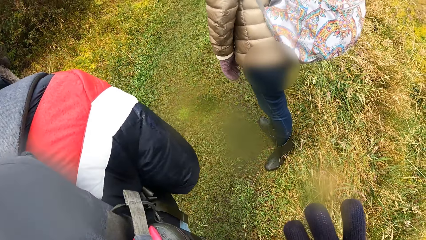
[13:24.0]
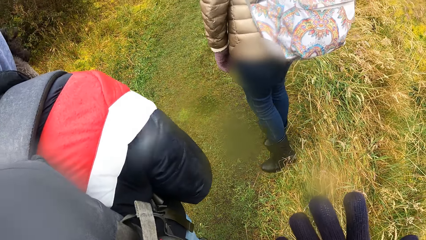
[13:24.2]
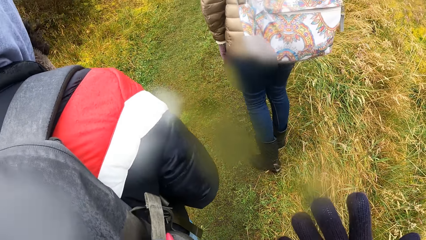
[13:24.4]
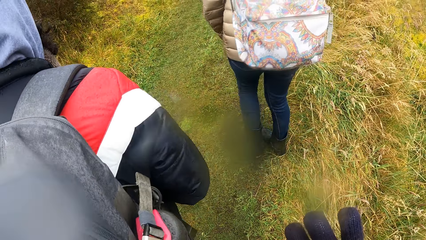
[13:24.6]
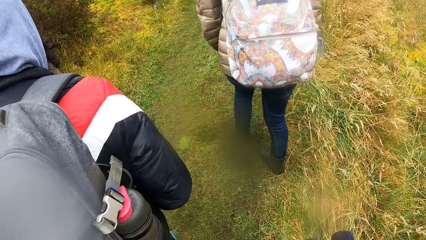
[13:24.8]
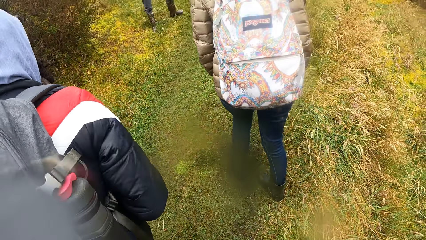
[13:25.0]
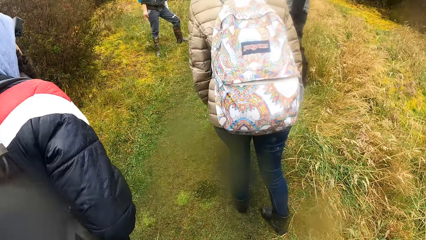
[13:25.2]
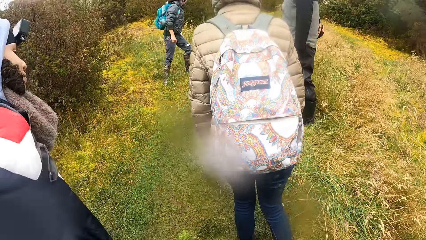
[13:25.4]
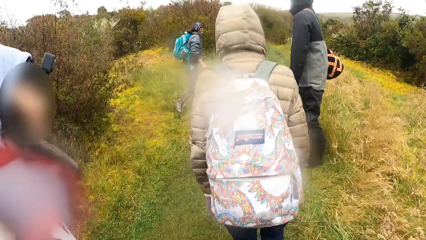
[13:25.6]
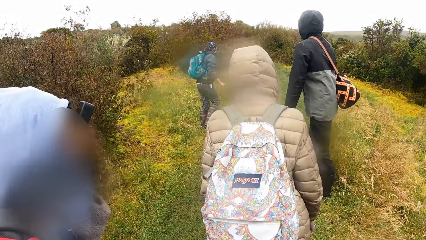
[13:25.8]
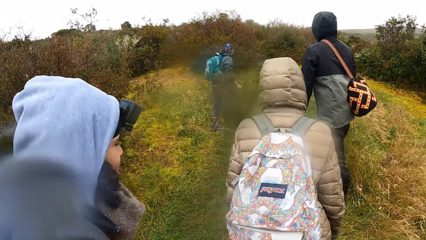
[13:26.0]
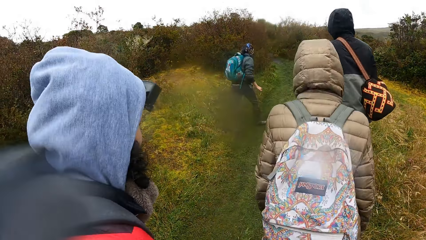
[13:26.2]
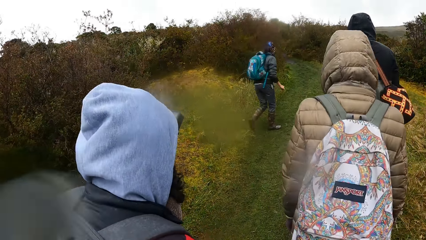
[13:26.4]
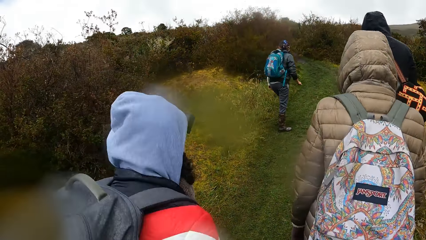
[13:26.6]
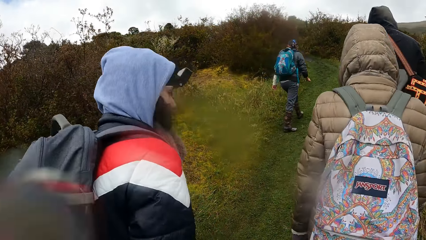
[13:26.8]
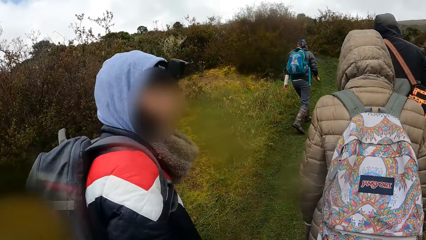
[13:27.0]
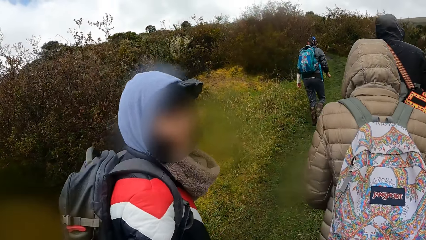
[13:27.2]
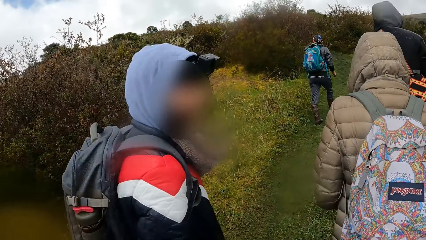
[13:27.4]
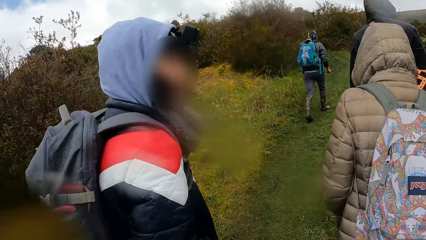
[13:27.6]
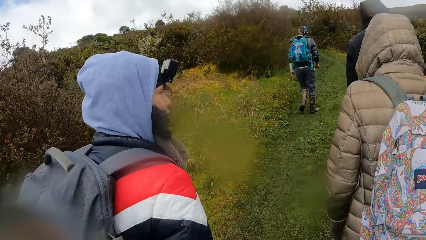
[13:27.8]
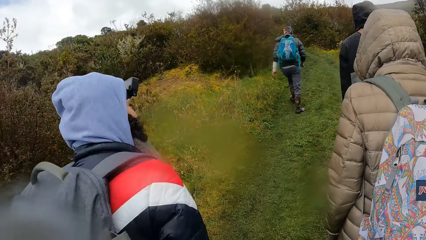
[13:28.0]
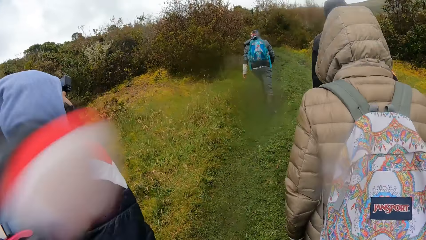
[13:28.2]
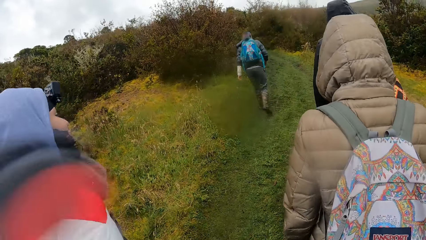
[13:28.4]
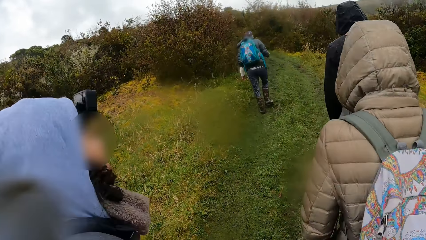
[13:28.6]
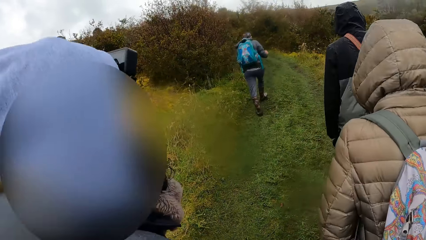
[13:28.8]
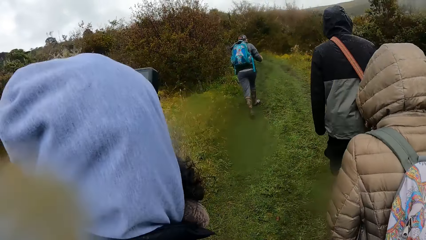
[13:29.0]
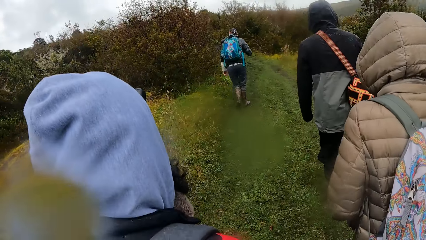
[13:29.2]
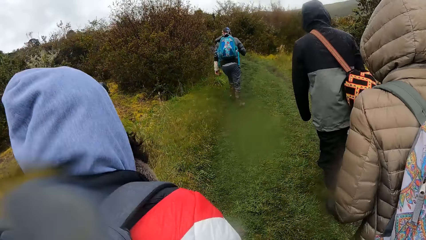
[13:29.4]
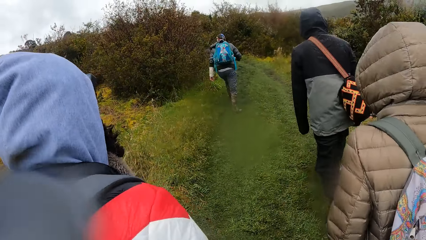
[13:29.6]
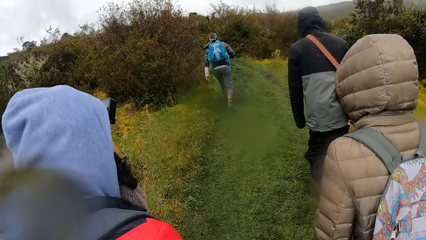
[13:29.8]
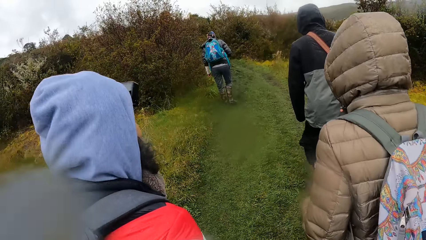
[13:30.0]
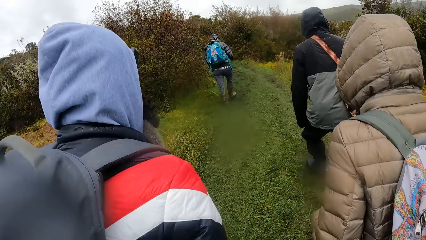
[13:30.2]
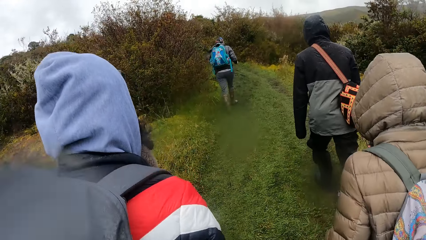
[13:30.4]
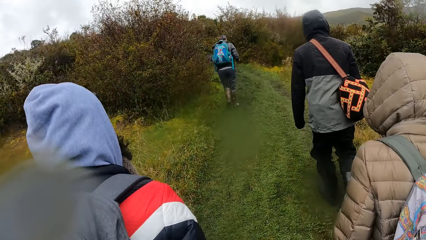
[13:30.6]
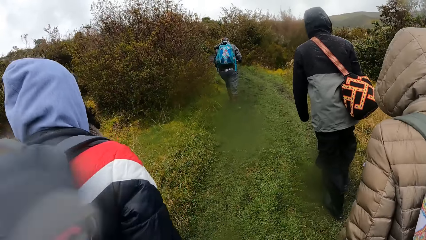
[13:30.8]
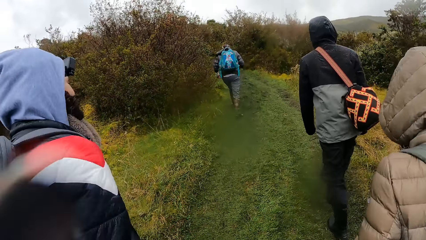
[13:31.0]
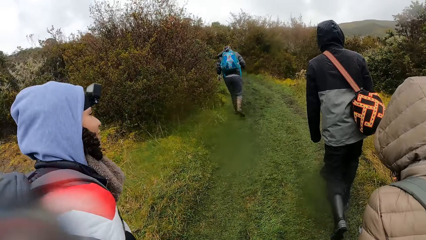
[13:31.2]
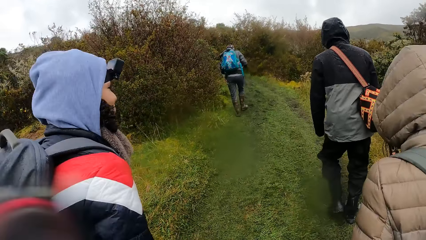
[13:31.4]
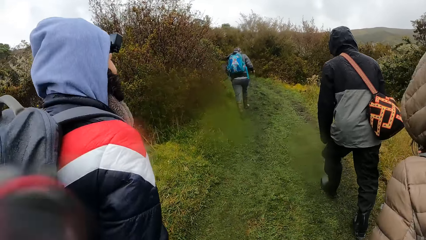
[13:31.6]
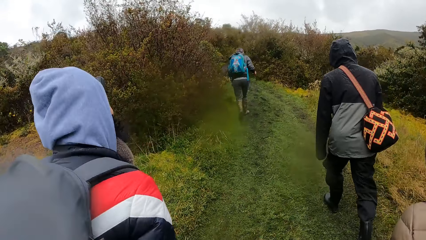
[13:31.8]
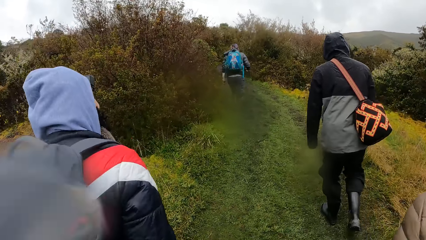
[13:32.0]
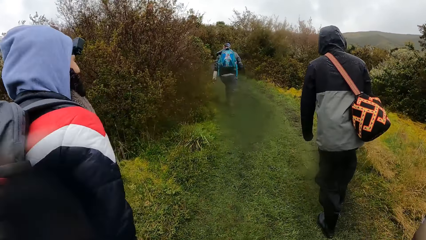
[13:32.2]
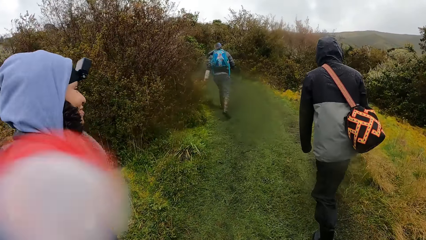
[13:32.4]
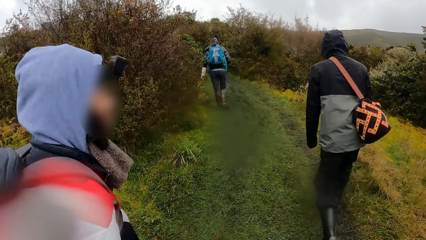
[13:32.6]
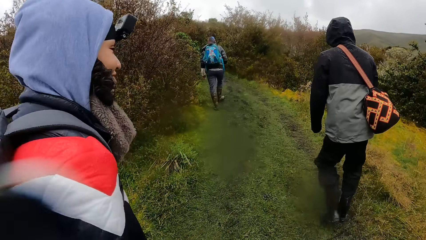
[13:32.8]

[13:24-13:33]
The camera wearer ascends the hill with the group of people. They walk along the garden.

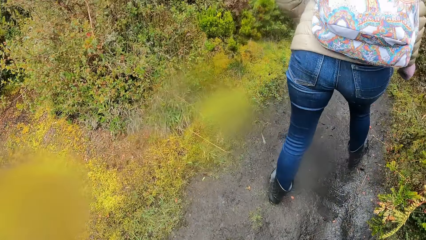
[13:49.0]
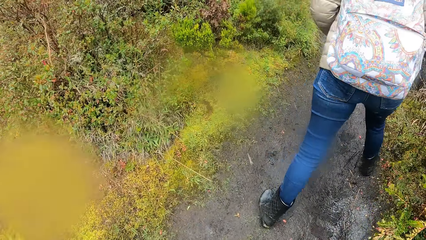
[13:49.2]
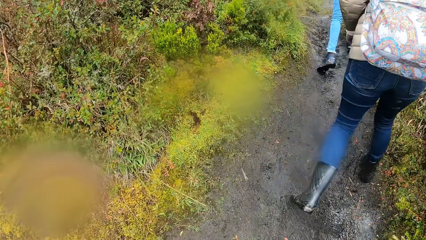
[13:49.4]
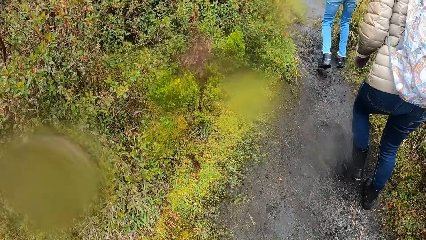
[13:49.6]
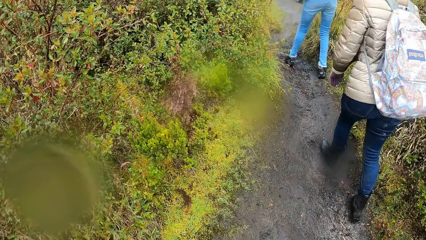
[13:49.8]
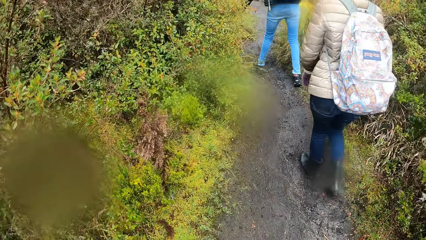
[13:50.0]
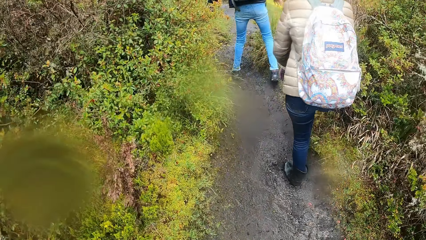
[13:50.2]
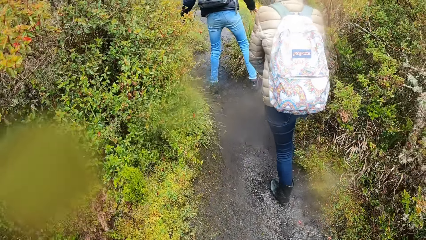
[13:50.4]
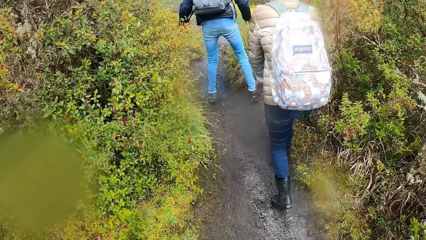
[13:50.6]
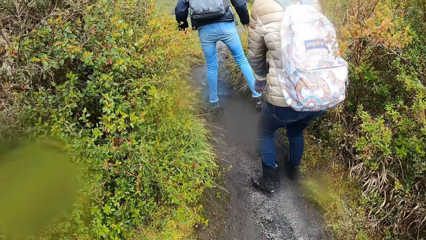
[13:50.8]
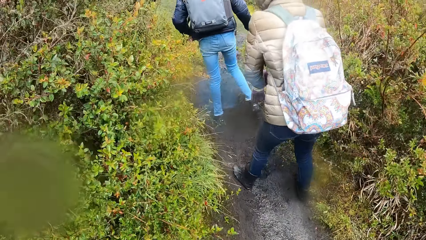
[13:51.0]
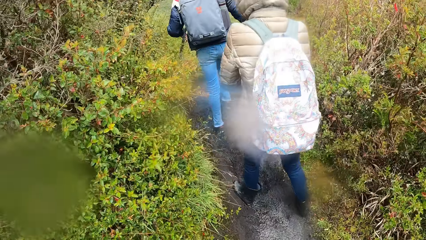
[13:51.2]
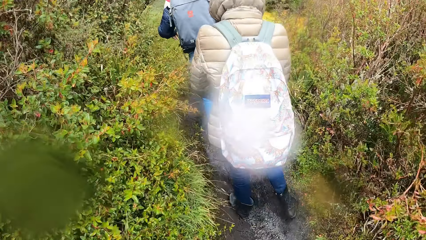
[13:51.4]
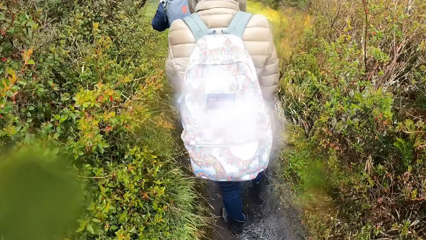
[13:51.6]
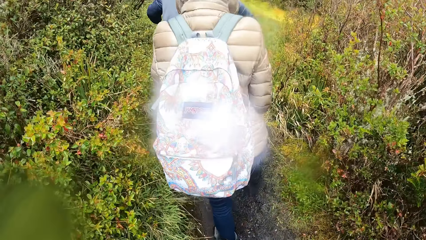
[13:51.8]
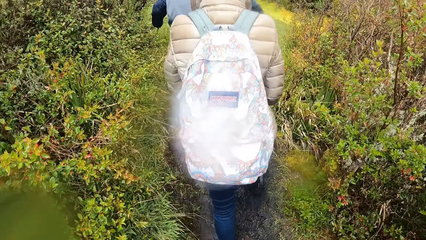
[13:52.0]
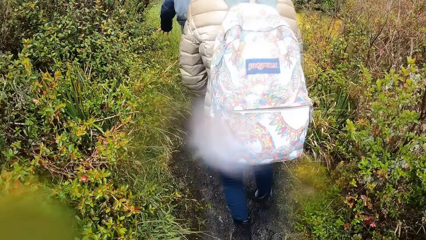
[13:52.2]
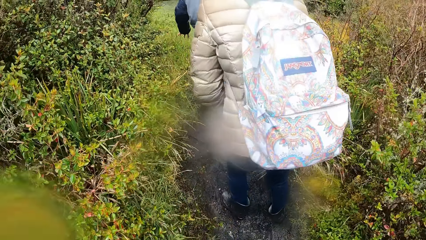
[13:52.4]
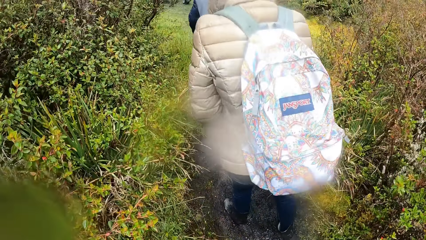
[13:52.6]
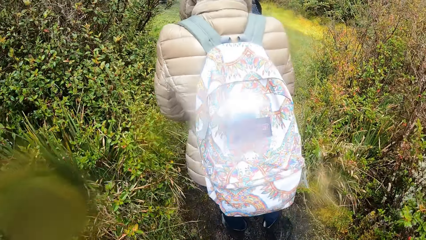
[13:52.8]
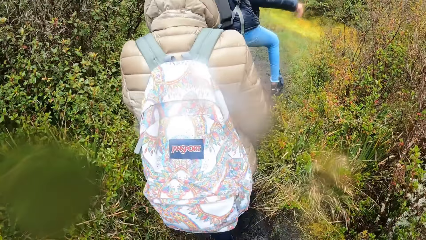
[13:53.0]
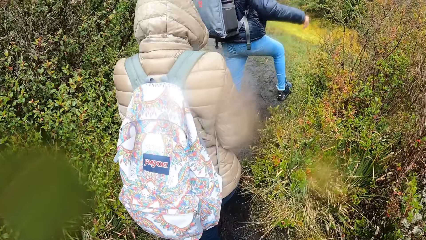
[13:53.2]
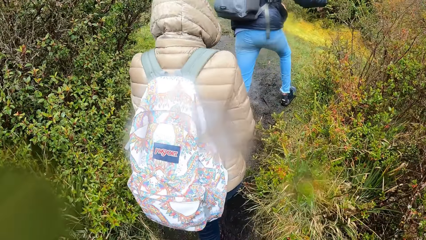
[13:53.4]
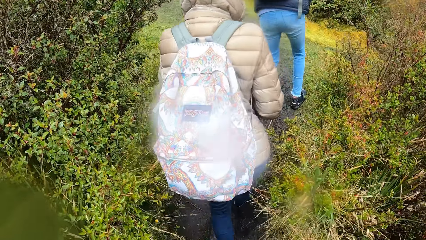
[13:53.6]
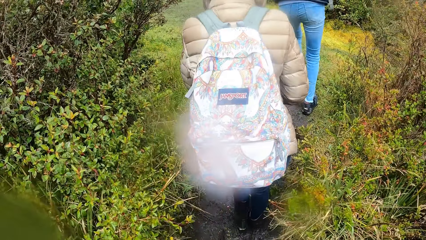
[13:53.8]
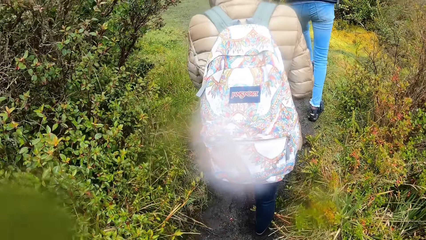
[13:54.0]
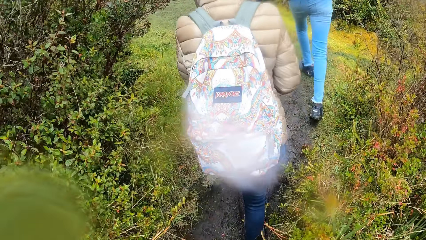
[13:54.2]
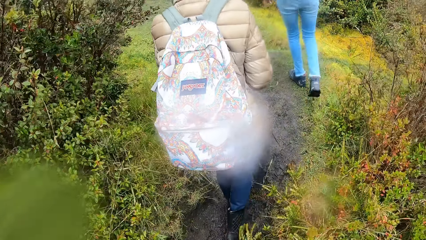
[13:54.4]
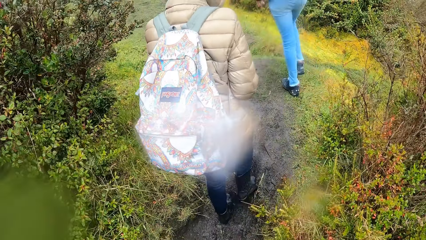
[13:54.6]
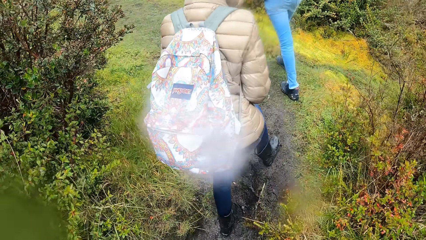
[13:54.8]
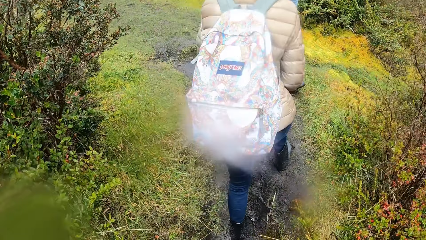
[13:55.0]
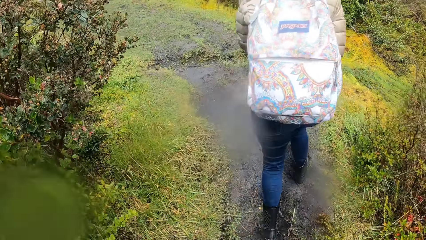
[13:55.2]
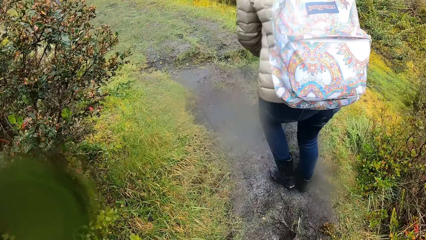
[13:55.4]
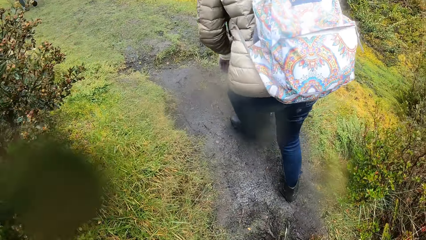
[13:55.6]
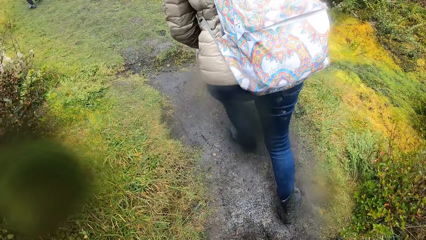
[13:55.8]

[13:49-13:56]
The camera wearer walks around.
